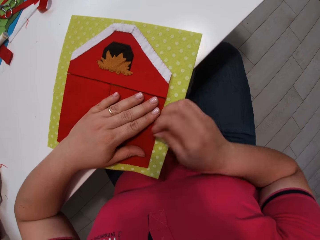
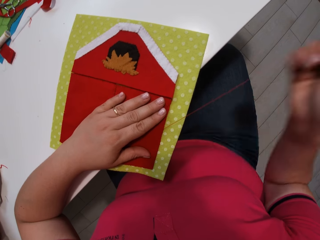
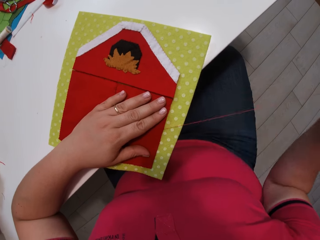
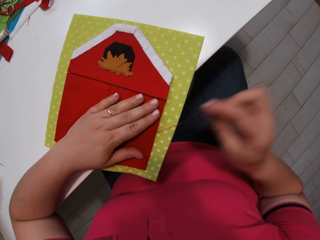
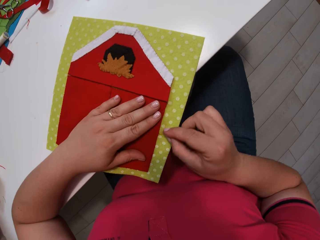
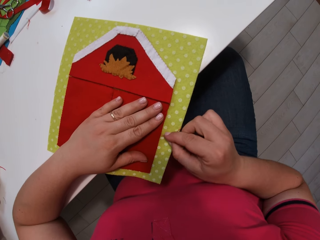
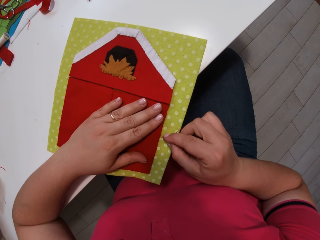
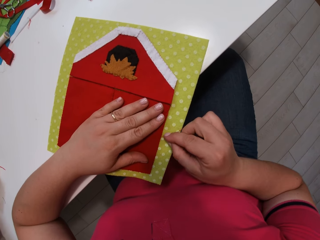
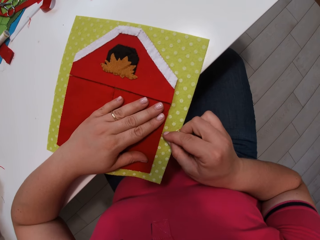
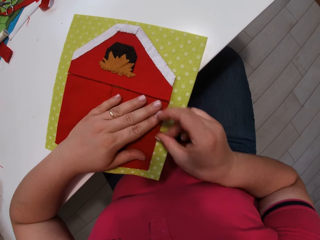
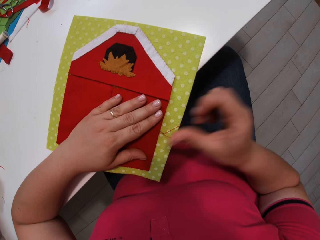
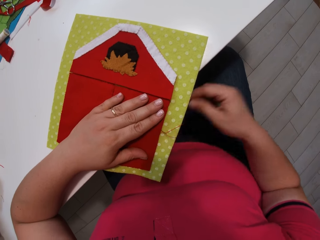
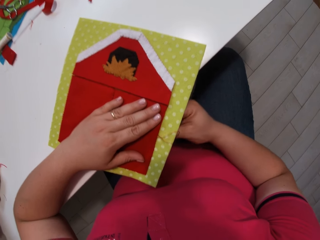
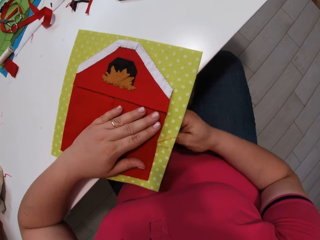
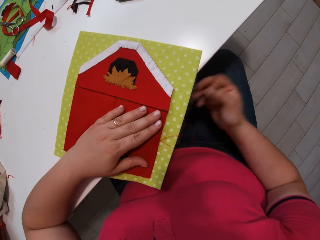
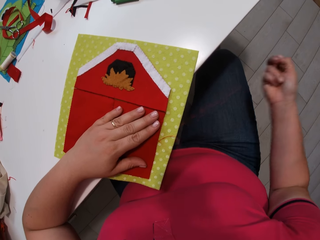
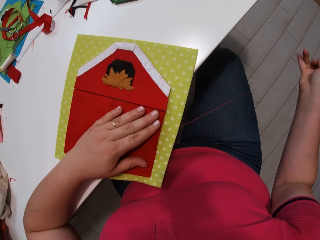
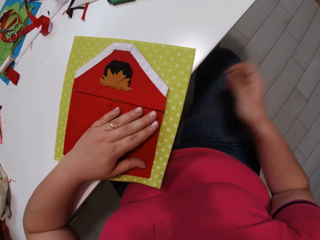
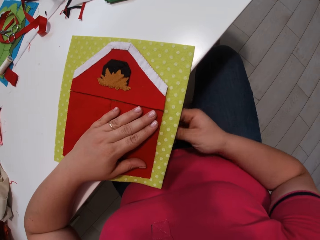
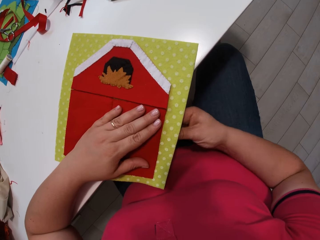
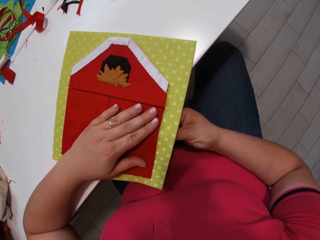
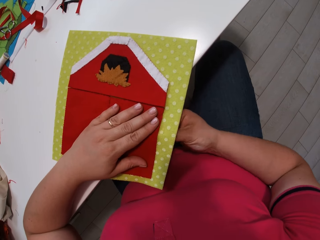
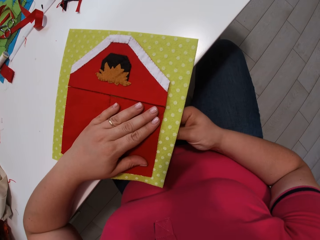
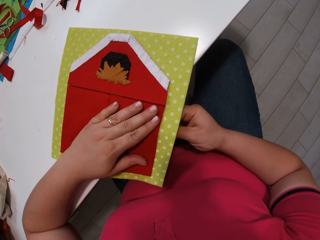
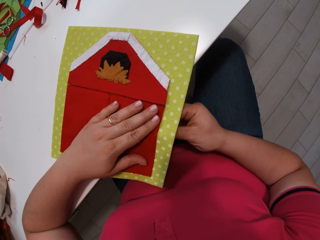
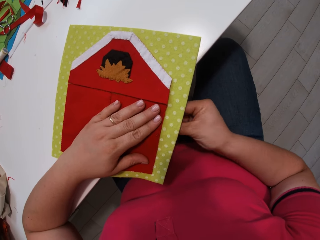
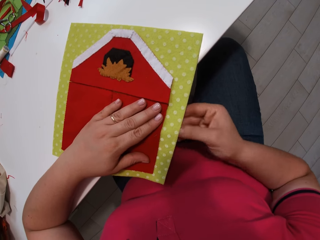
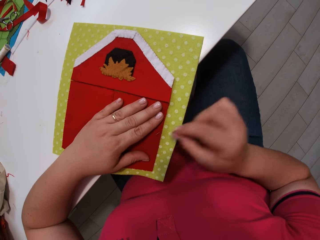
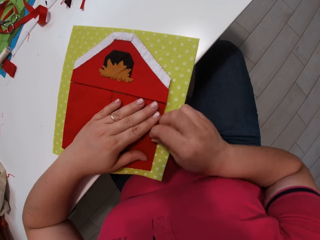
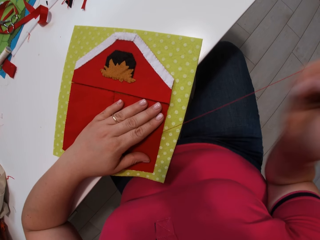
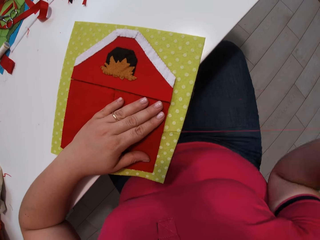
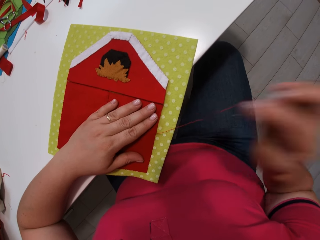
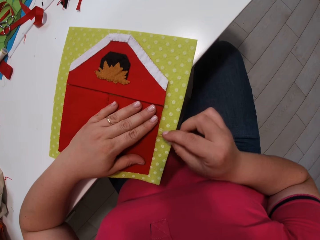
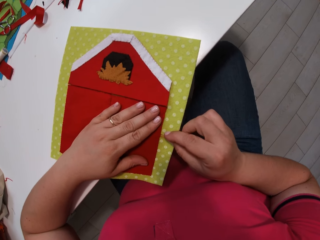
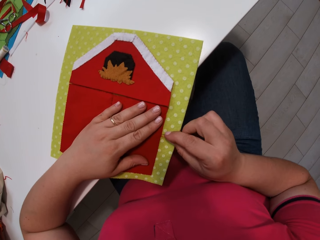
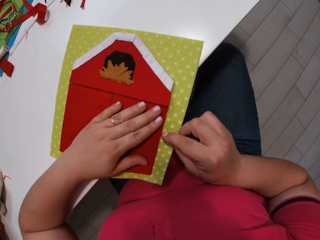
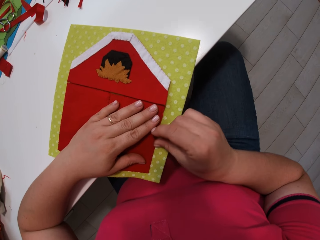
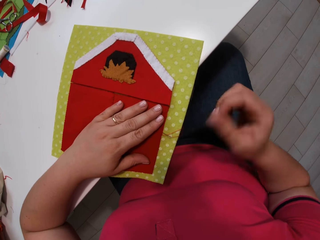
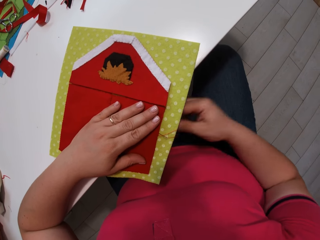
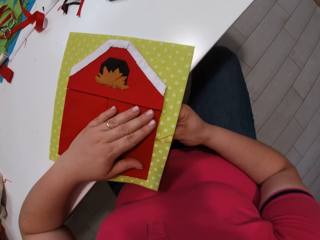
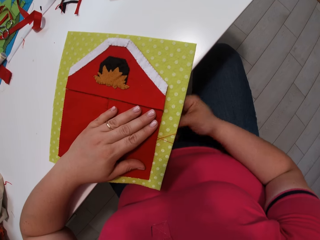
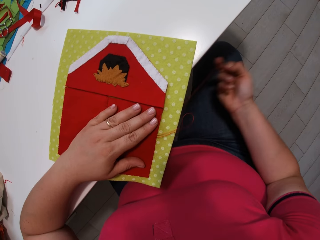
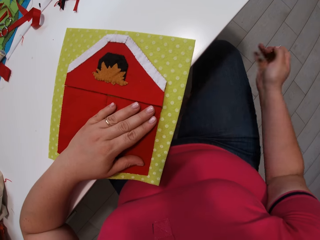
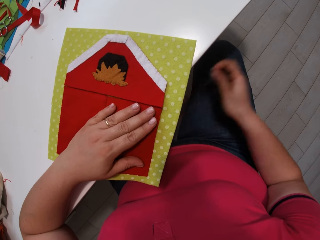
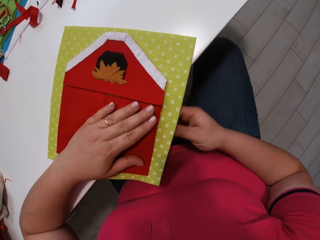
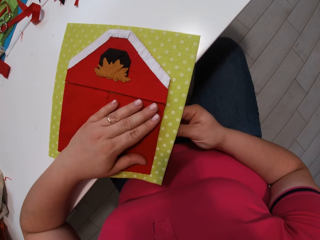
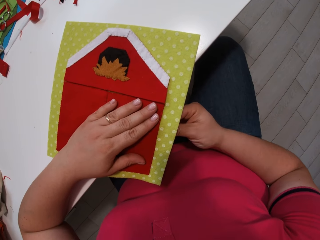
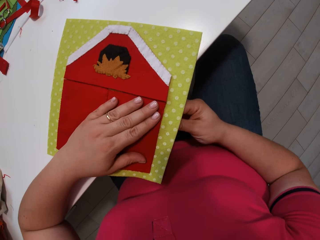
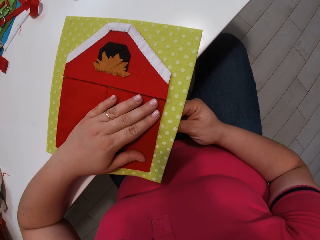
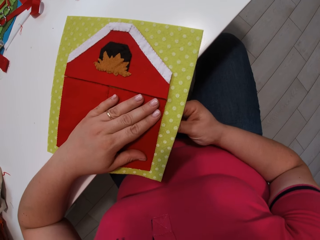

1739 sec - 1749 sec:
The camera wearer pulls a needle with thread from the cloth. They insert the needle with thread into the cloth. They pull the needle with thread from the cloth. They insert the needle with thread into the cloth. They pull the needle with thread from the cloth. They insert the needle with thread into the cloth. They pull the needle with thread from the cloth.

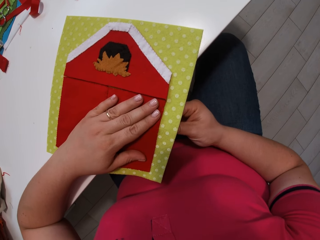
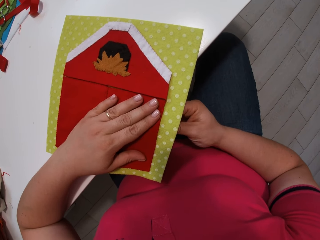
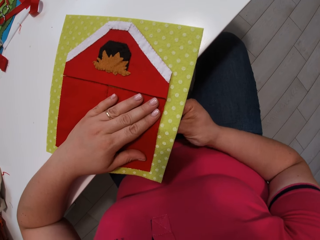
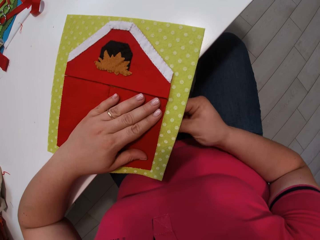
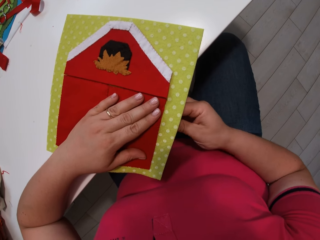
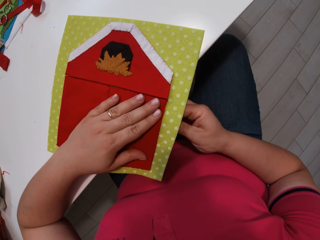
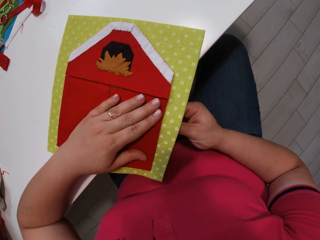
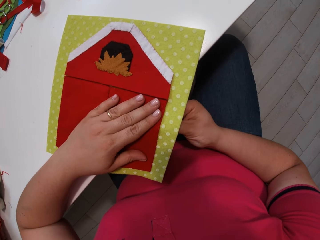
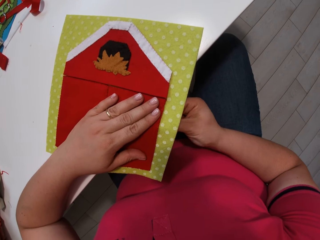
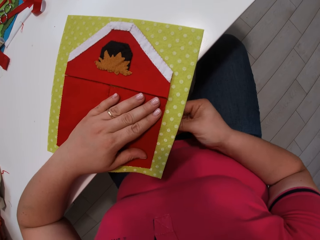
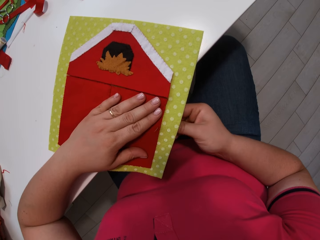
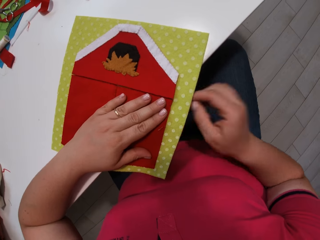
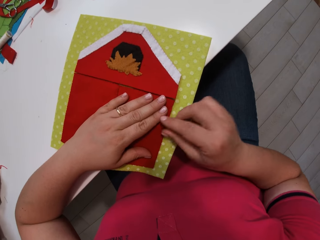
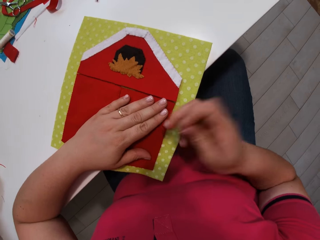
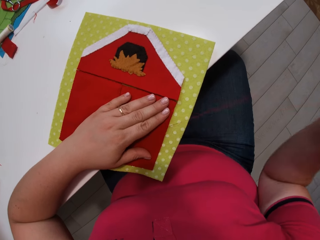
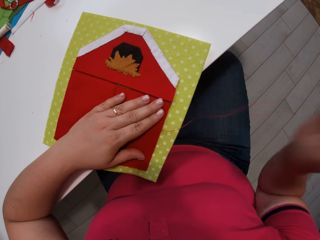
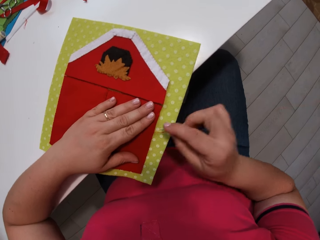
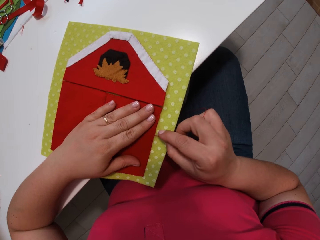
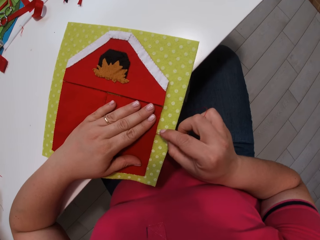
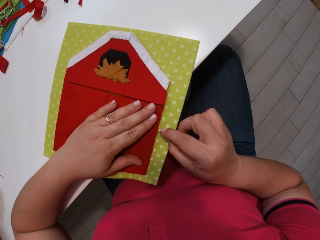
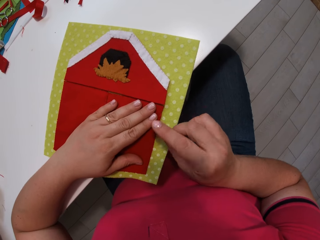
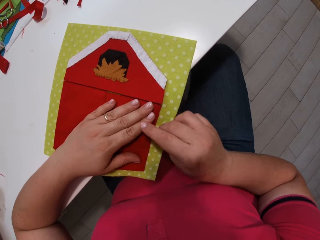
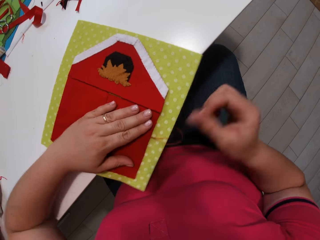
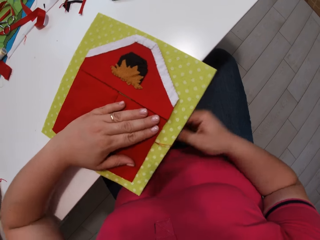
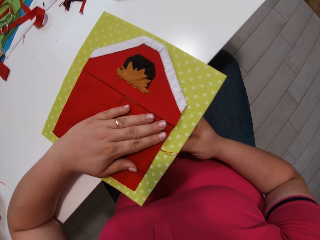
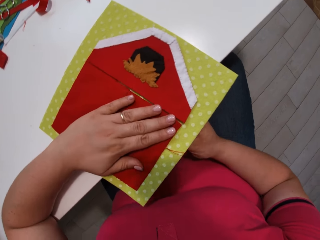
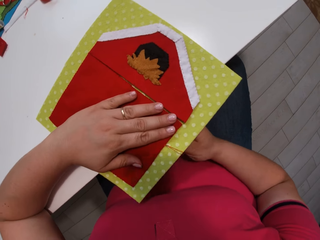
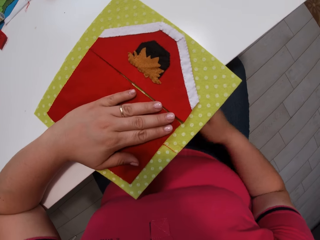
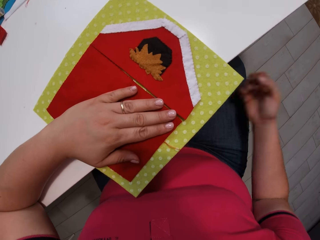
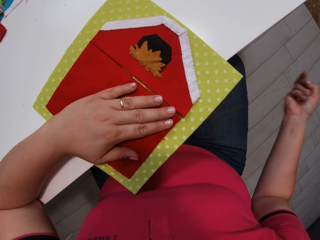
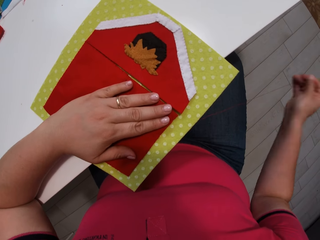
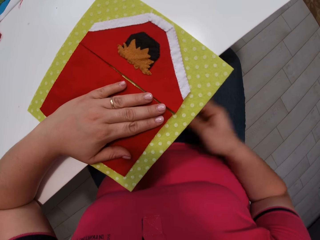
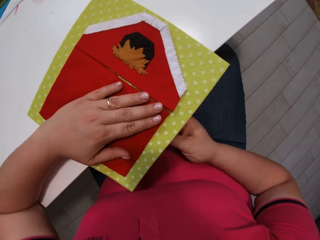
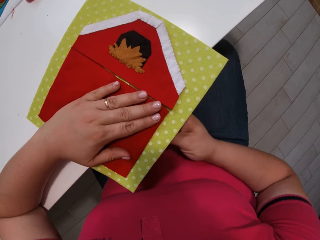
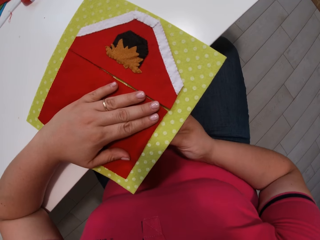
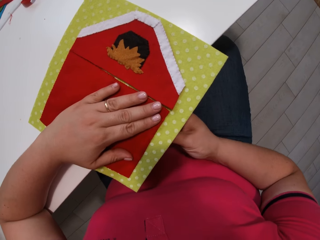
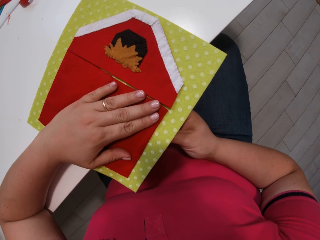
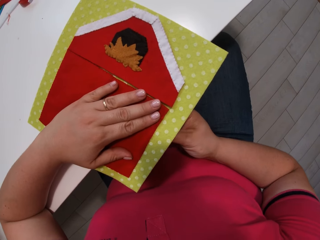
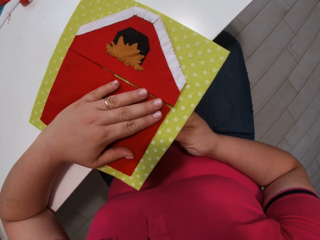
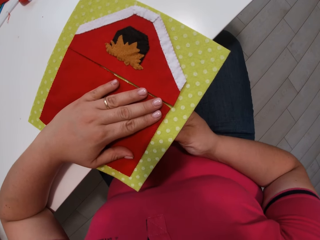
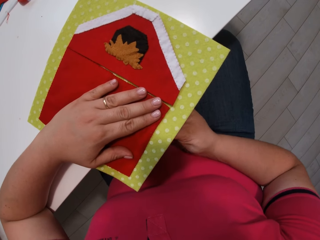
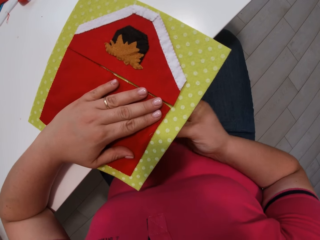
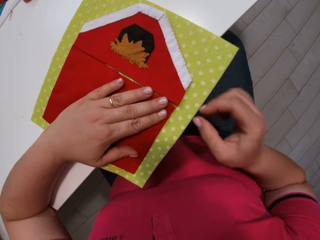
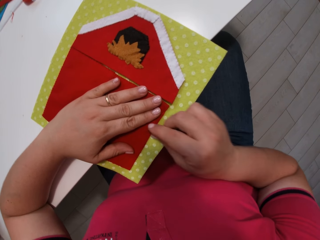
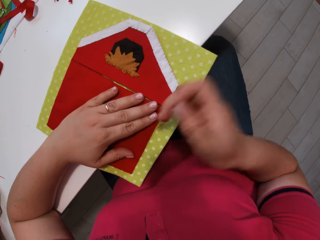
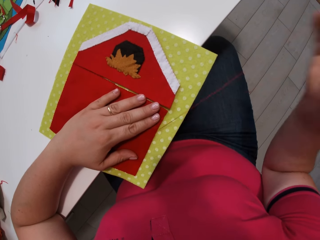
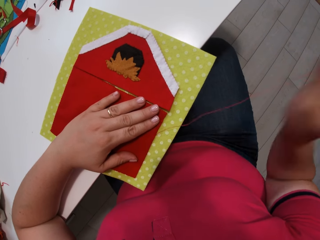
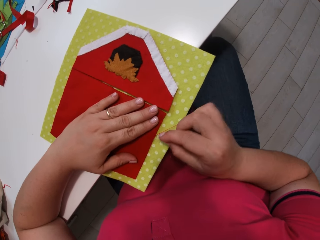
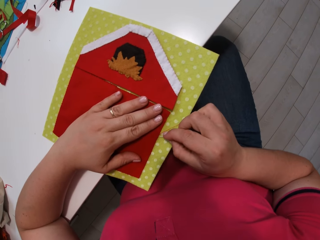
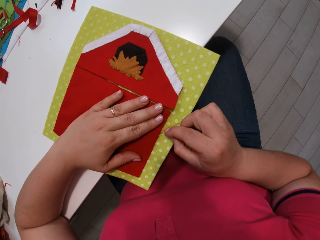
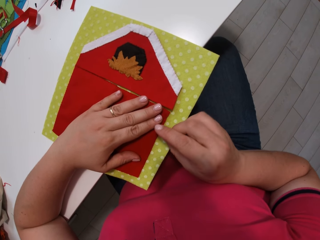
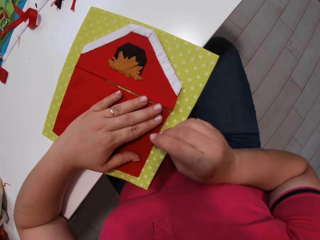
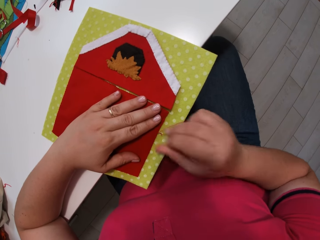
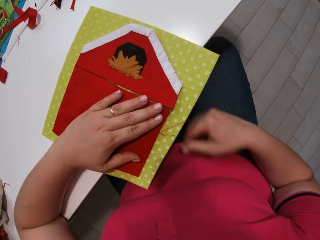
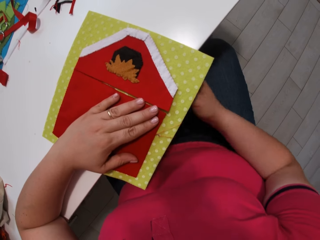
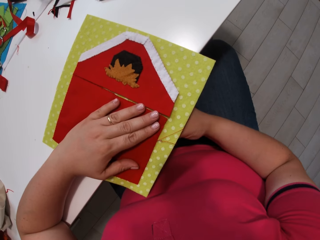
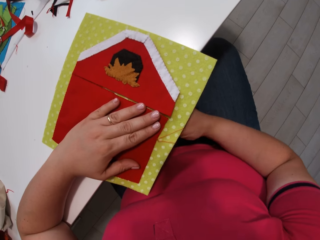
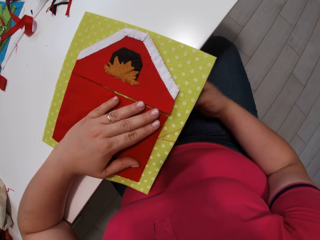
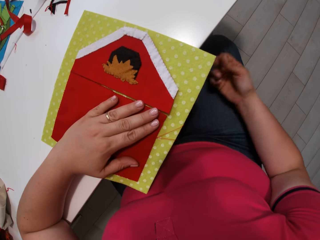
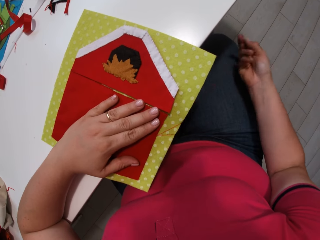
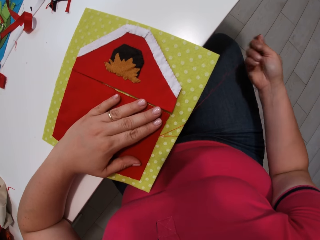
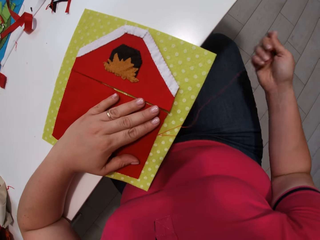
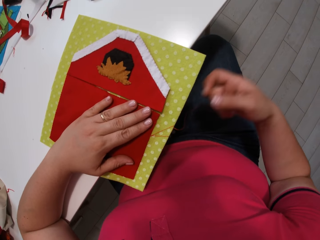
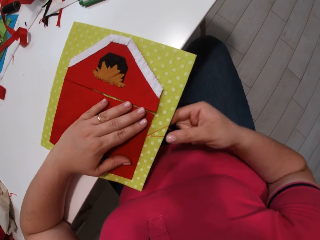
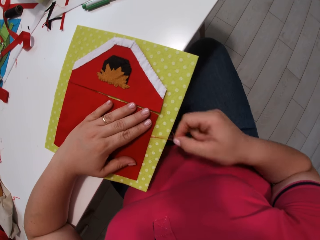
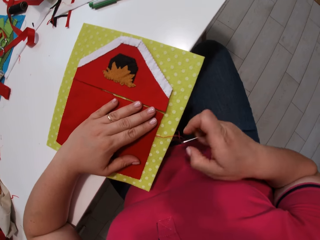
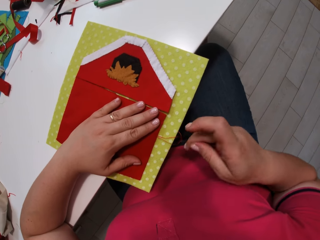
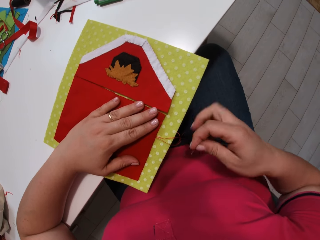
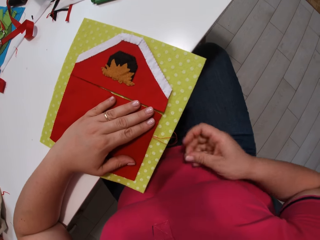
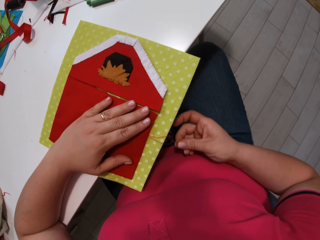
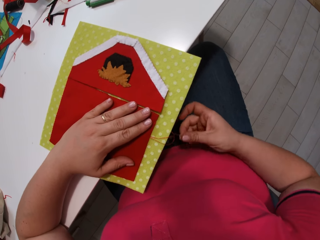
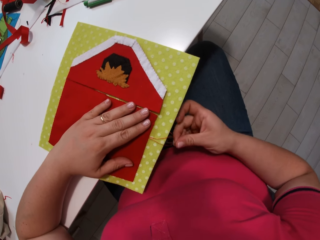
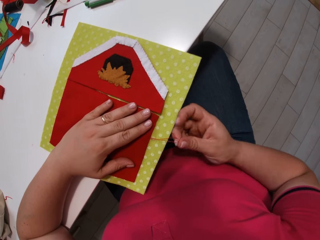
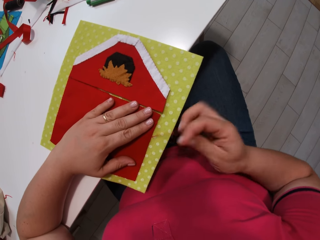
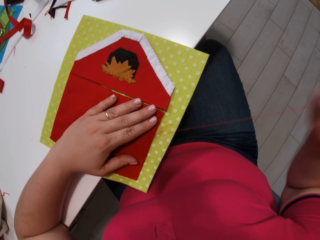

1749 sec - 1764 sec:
The camera wearer inserts a needle with thread into the cloth. They pull the needle with thread from the cloth. They insert the needle with thread into the cloth. They pull the needle with thread from the cloth. They insert the needle with thread into the cloth. They pull the needle with thread from the cloth. They insert the needle with thread into the cloth. They pull the needle with thread from the cloth.
